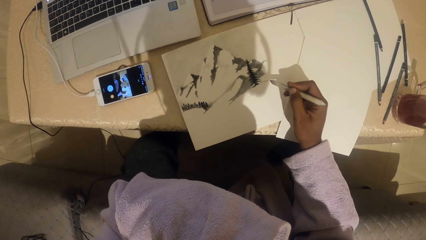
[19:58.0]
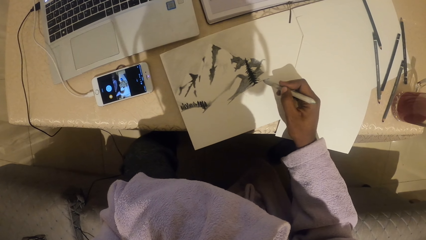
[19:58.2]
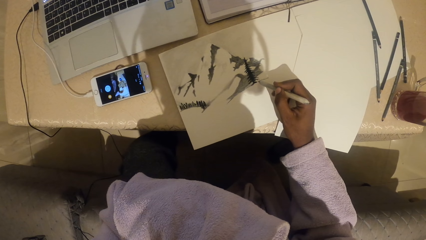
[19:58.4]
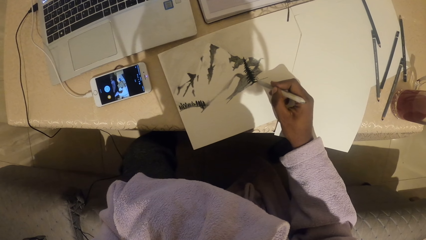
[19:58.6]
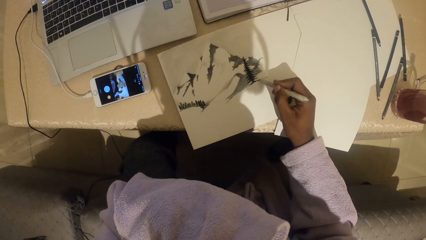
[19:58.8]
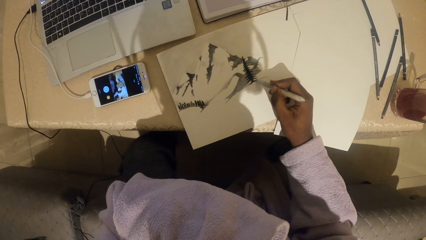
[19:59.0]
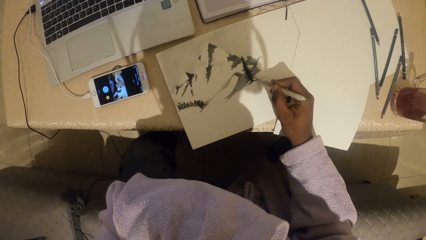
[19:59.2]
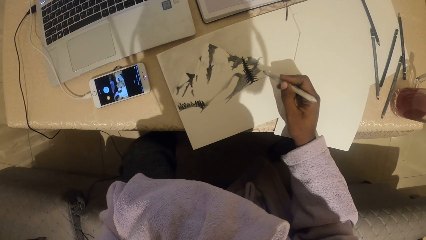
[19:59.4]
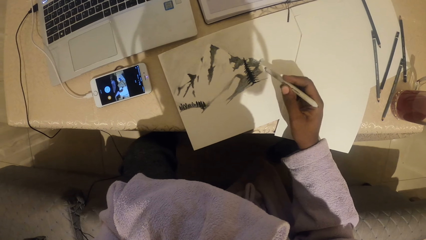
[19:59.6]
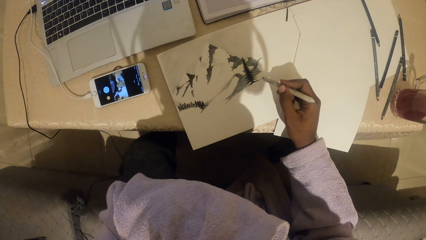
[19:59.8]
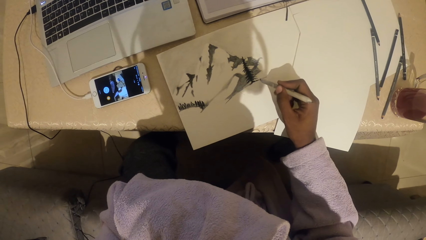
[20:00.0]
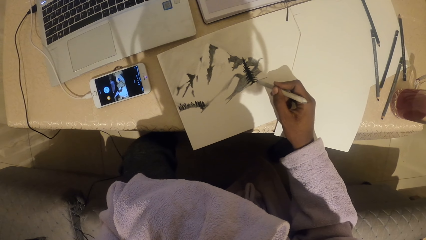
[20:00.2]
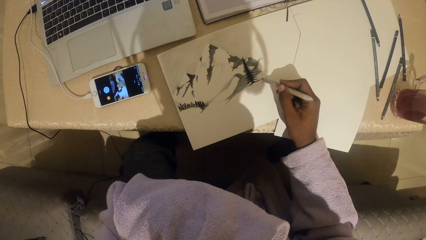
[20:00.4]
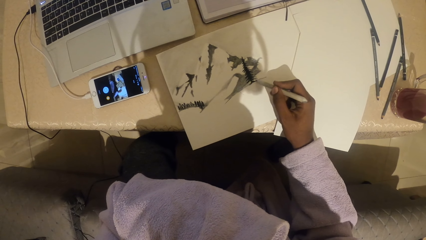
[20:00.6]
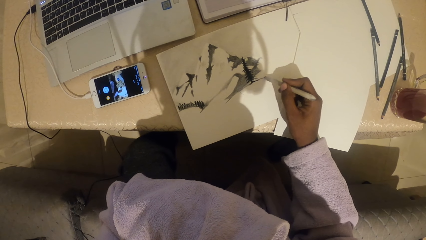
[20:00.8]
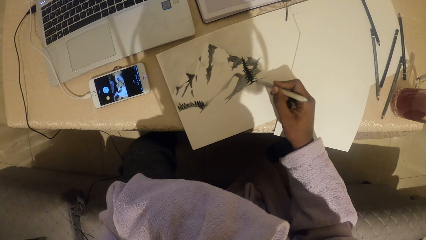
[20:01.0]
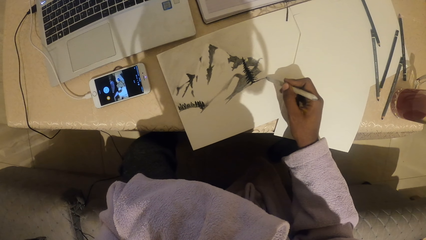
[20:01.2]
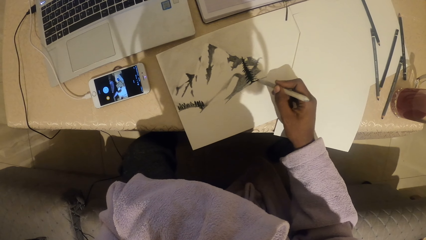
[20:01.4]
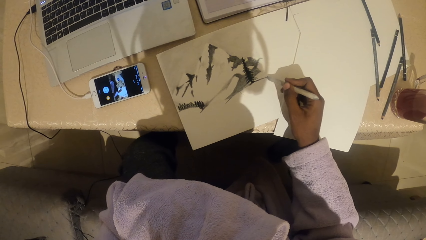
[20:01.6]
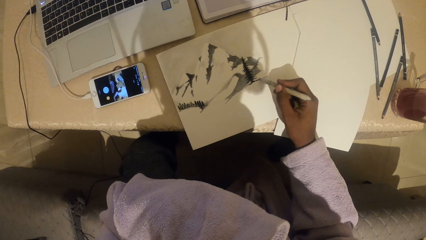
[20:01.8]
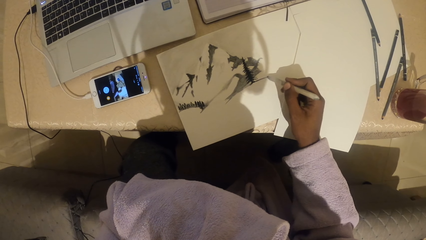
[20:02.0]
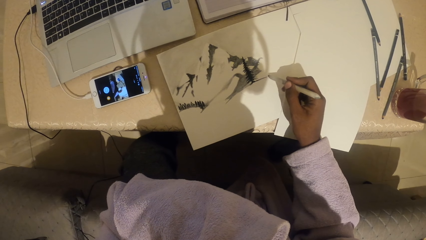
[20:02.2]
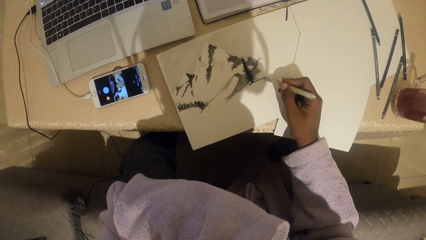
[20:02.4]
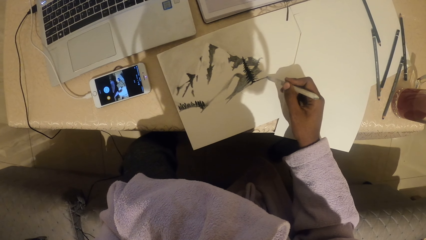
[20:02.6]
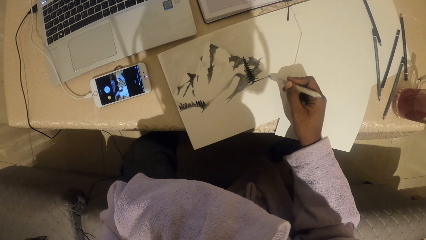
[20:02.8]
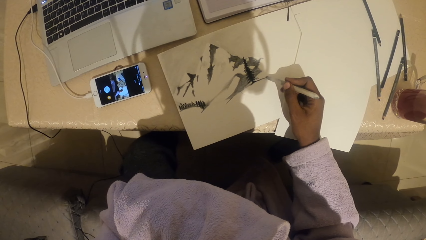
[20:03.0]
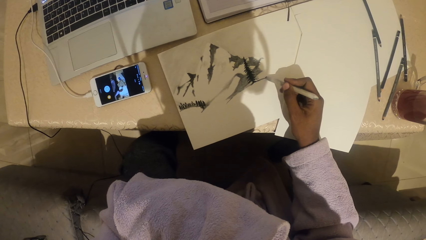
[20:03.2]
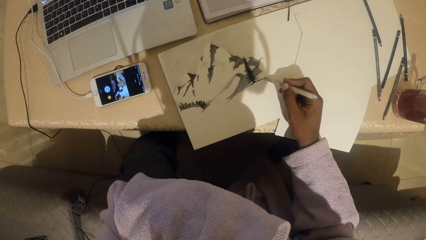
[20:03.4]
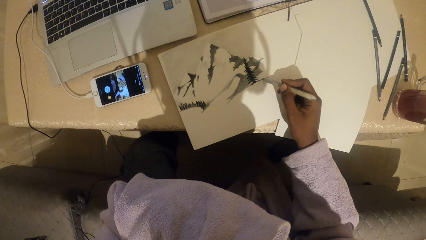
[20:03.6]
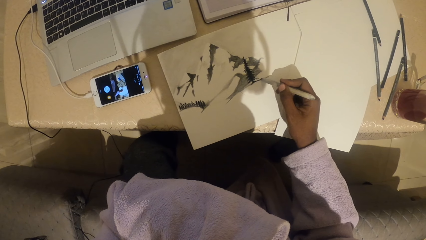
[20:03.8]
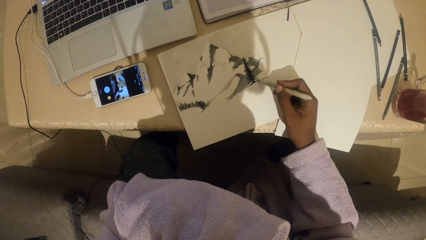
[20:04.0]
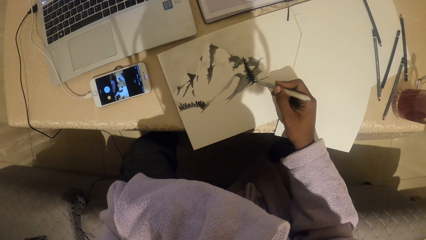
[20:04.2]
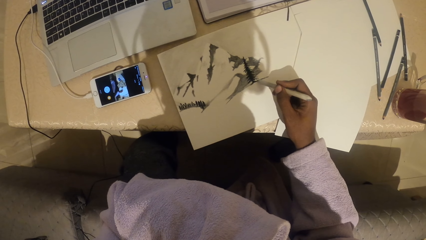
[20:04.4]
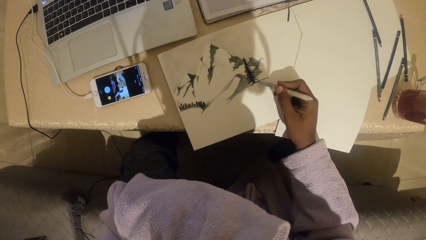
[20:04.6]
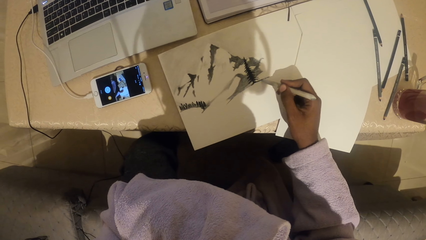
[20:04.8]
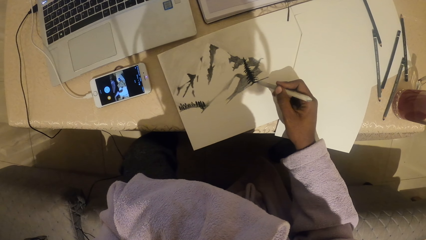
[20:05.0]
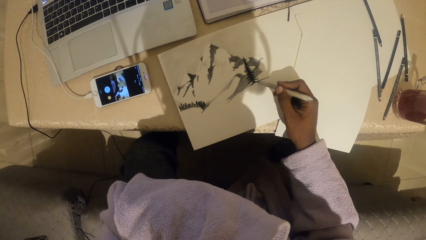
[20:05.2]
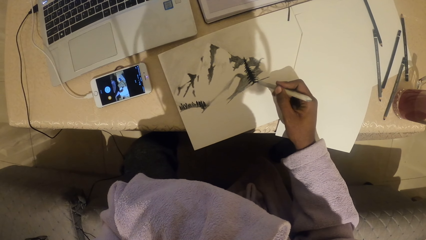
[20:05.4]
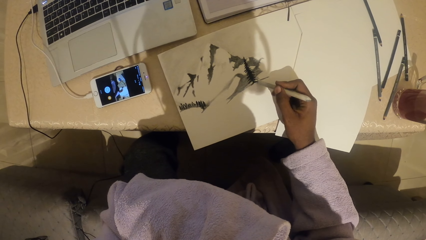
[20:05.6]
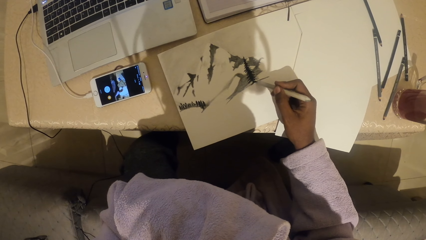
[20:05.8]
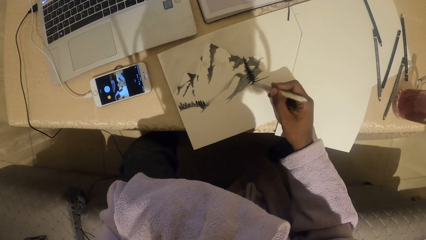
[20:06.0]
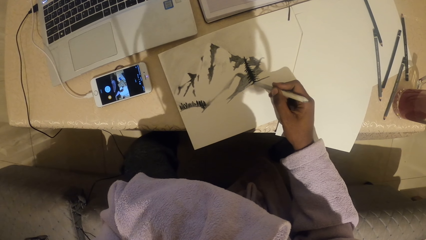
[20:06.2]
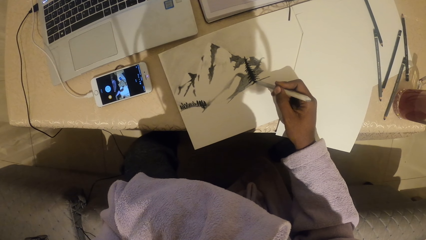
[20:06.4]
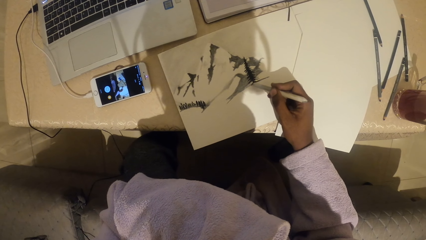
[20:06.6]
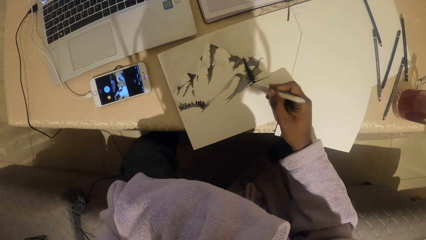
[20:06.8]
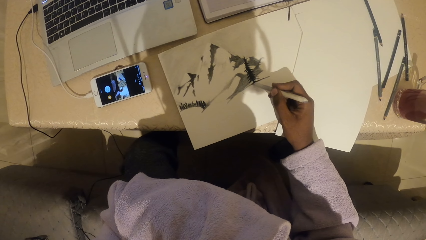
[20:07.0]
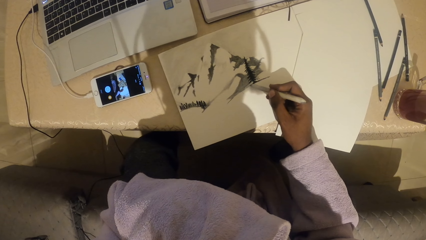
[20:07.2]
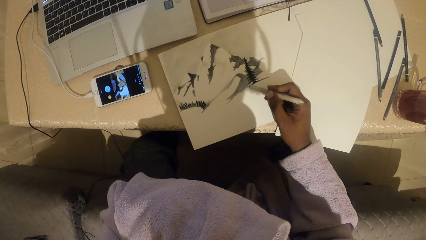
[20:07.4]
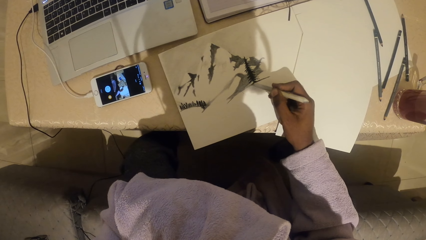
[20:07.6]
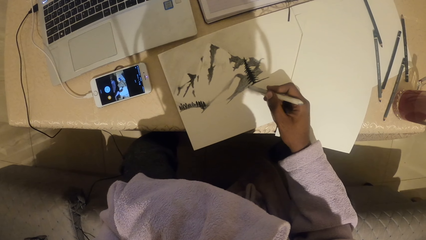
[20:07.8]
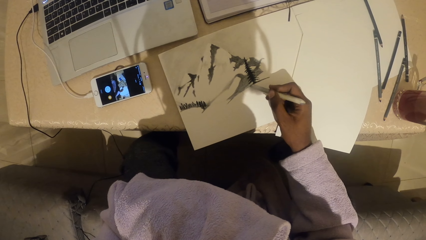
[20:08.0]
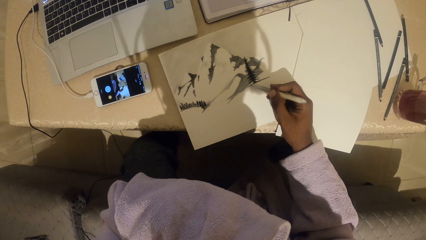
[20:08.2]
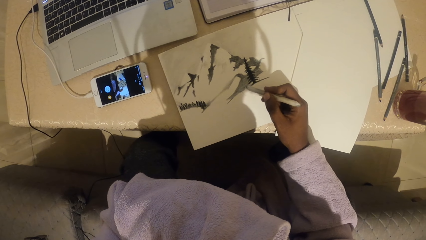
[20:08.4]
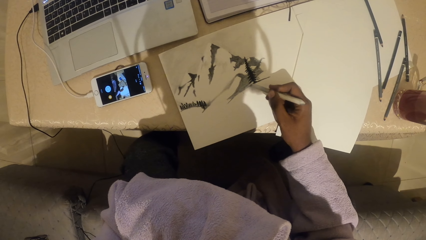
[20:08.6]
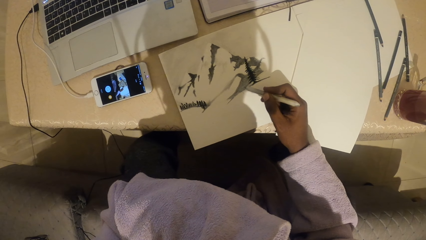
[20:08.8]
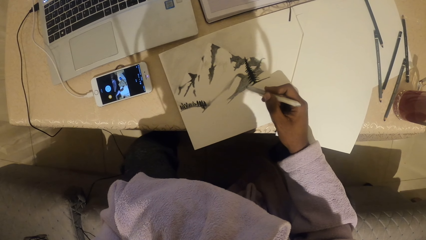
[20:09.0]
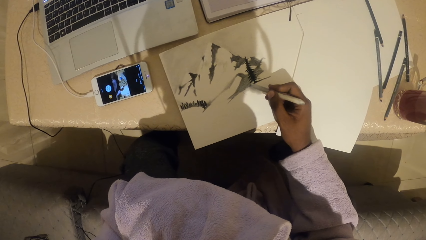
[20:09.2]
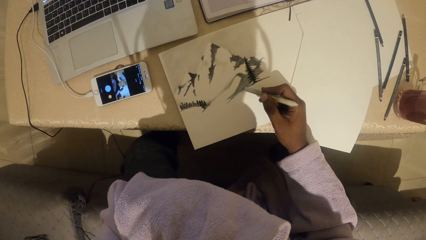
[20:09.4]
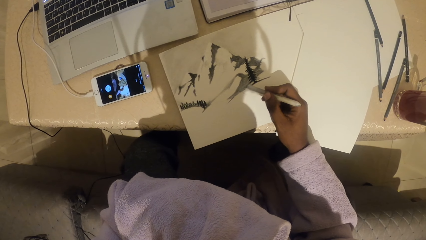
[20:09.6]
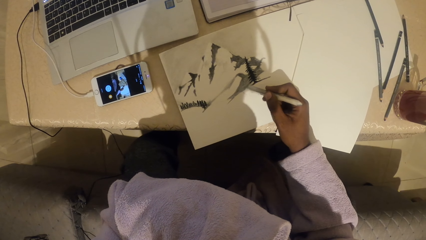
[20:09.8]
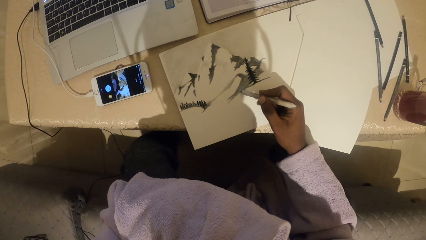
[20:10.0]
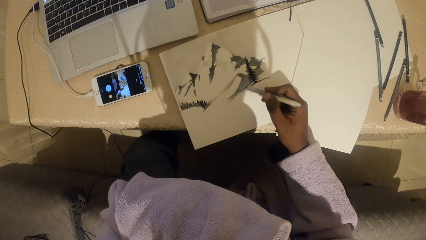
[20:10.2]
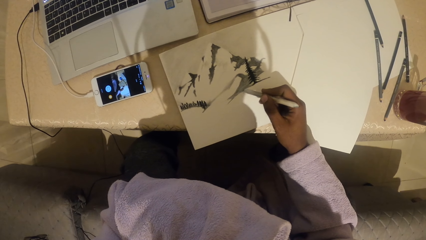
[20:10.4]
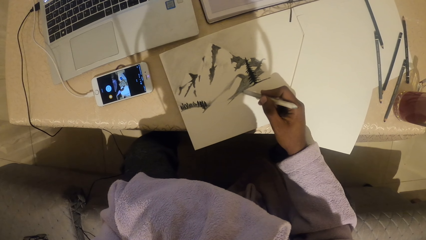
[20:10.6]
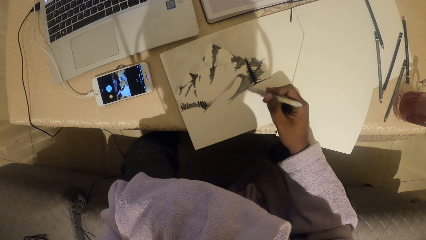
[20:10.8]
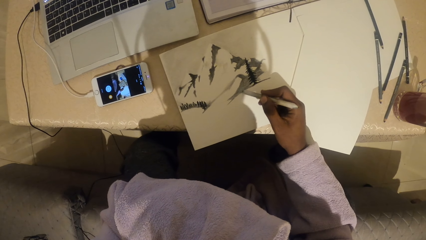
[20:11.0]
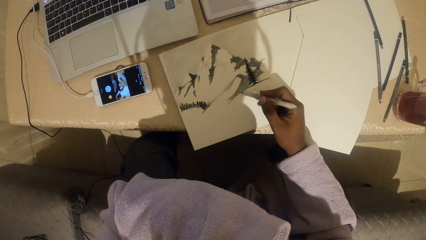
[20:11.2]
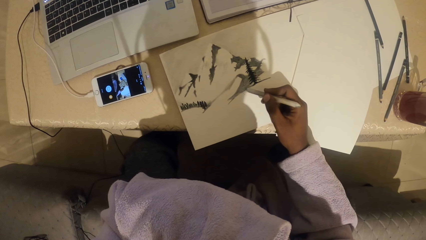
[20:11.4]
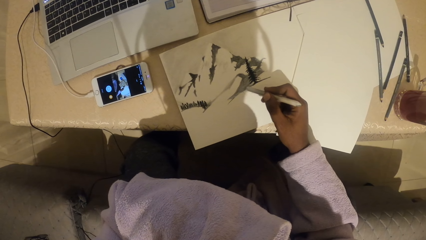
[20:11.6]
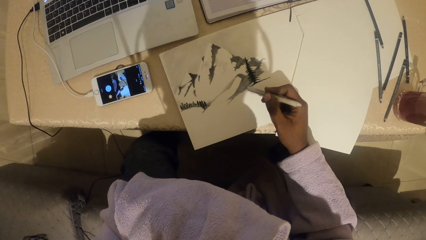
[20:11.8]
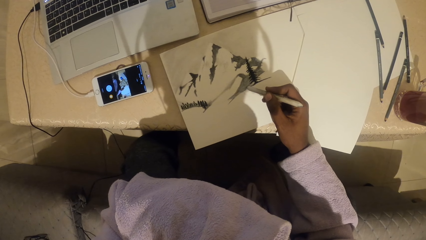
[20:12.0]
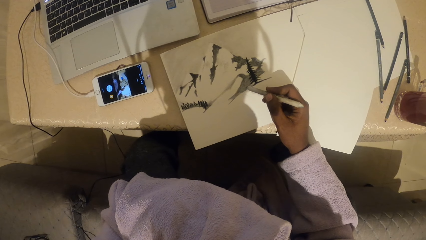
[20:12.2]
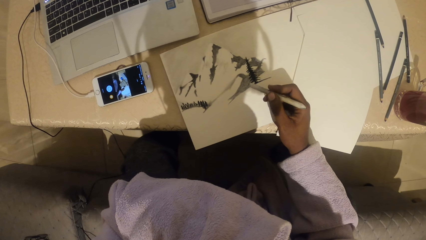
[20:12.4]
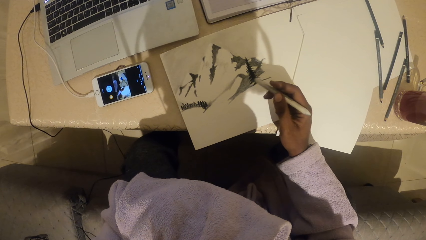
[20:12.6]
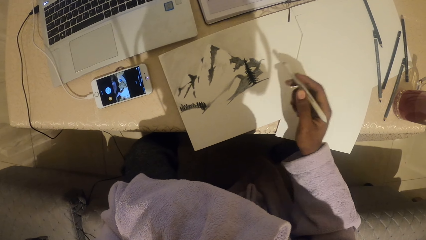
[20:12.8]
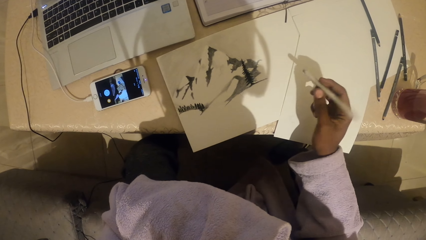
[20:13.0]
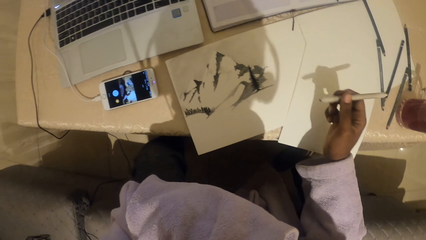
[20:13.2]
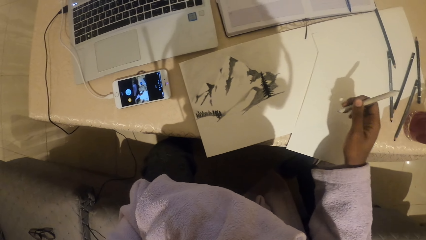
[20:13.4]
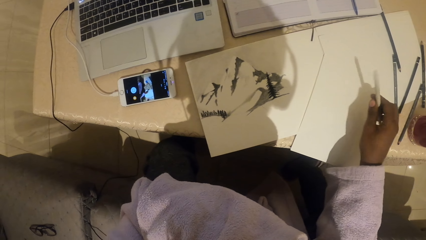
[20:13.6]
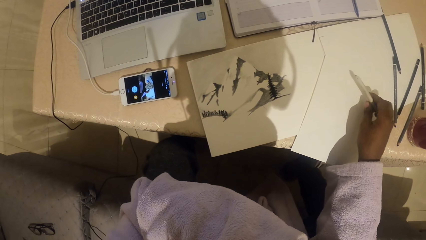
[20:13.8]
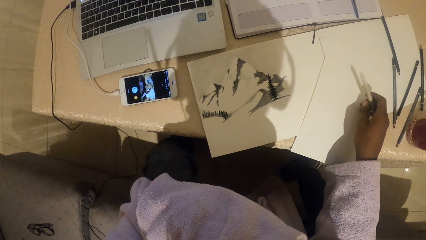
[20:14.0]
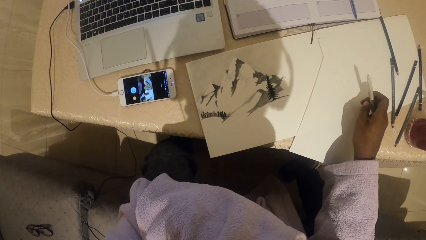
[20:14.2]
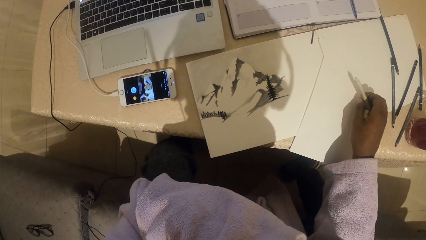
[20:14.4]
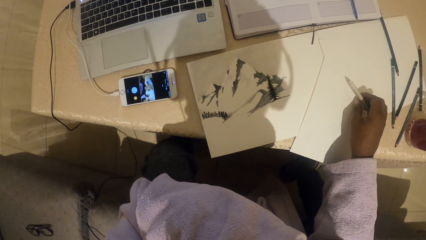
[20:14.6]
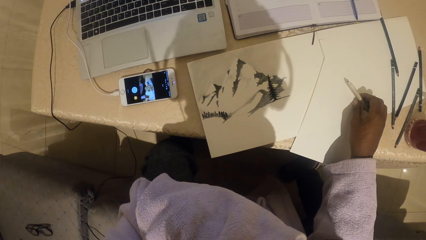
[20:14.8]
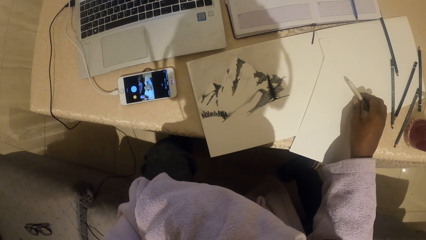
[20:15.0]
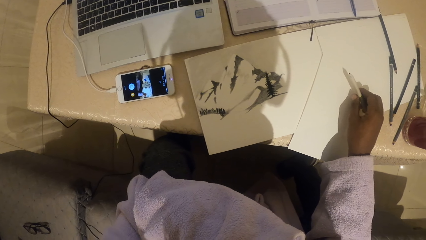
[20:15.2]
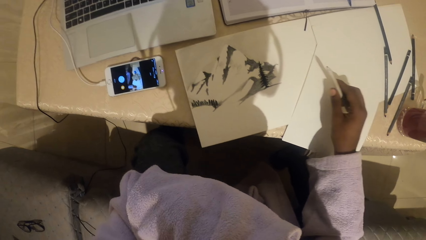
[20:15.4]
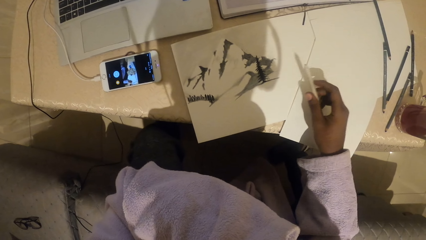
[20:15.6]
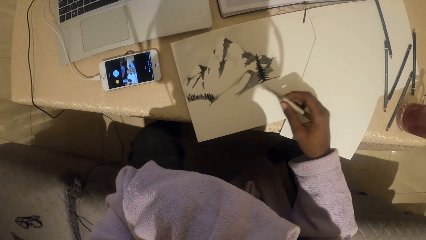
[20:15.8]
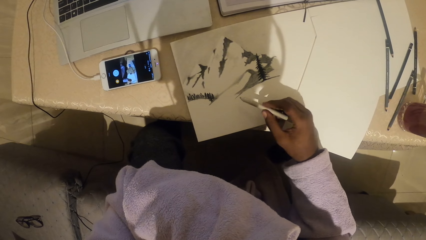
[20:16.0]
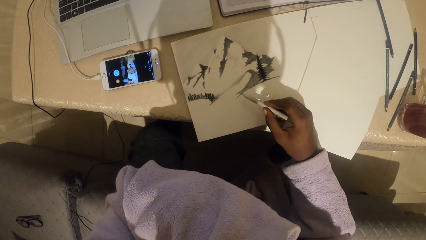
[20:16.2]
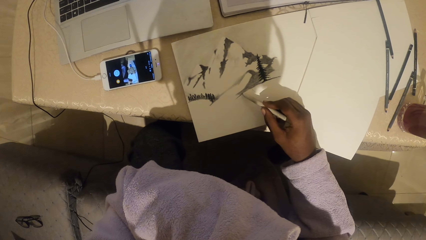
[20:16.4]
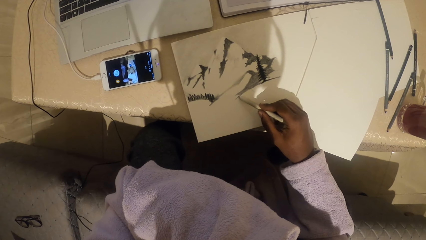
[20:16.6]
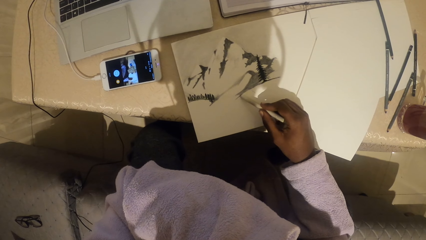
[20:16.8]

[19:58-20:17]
The camera wearer draws on the paper with a colored pencil. They draw on the paper with the colored pencil again. They turn the colored pencil.
